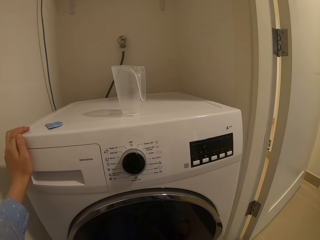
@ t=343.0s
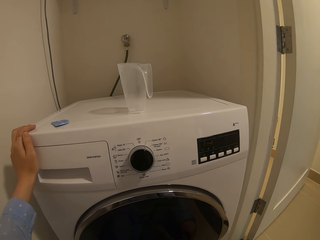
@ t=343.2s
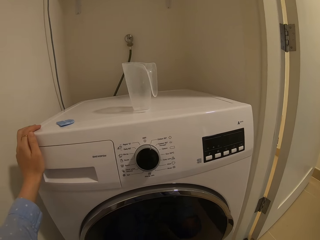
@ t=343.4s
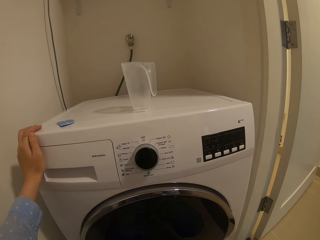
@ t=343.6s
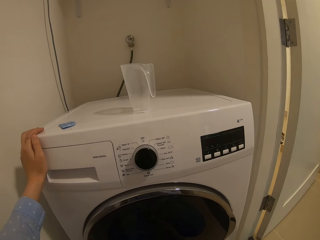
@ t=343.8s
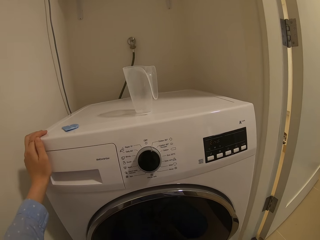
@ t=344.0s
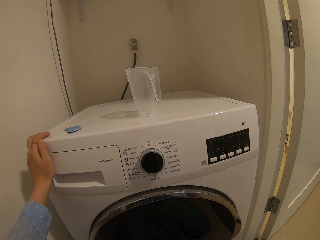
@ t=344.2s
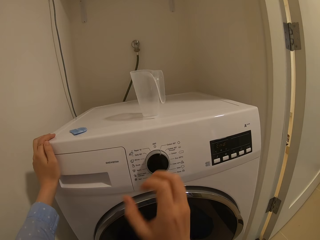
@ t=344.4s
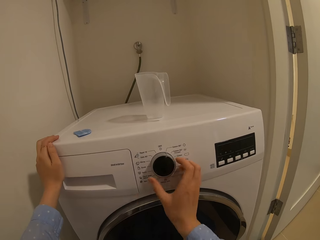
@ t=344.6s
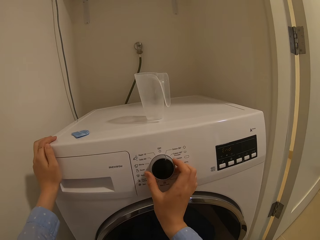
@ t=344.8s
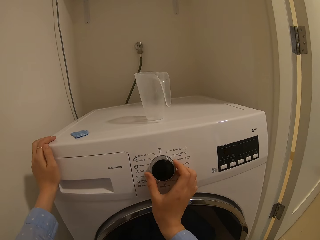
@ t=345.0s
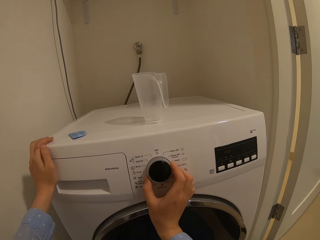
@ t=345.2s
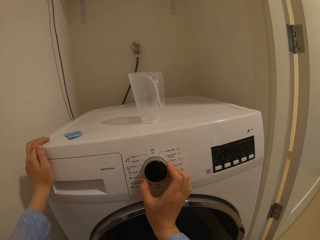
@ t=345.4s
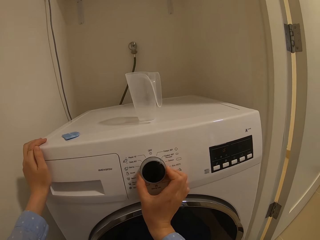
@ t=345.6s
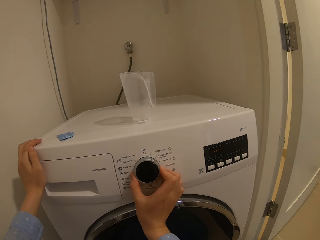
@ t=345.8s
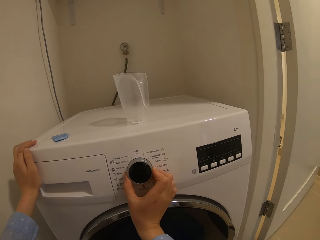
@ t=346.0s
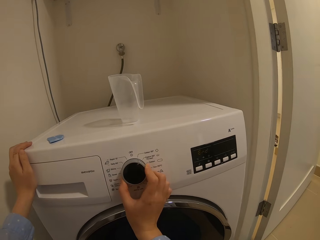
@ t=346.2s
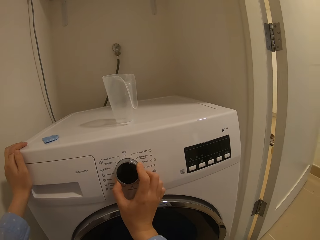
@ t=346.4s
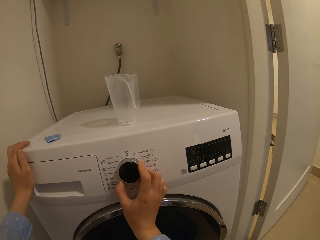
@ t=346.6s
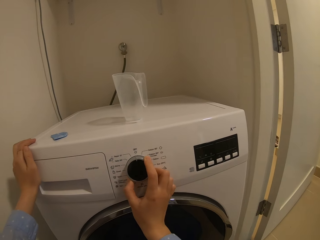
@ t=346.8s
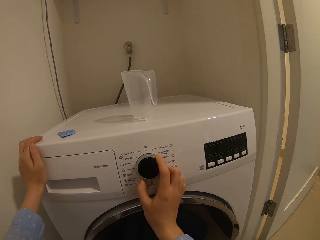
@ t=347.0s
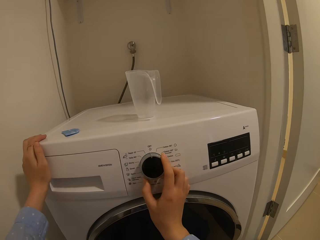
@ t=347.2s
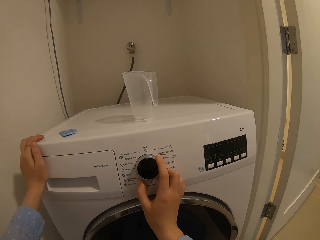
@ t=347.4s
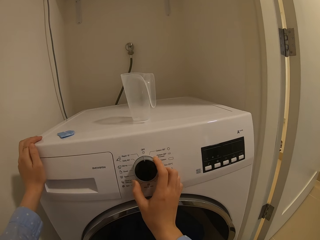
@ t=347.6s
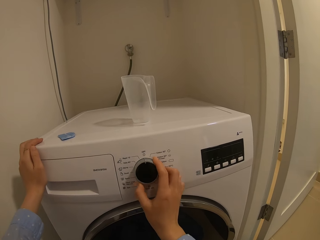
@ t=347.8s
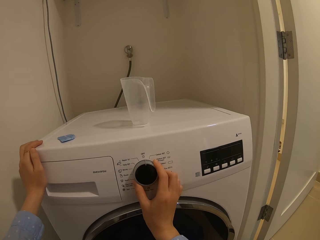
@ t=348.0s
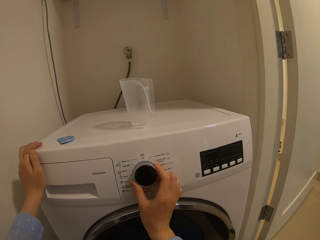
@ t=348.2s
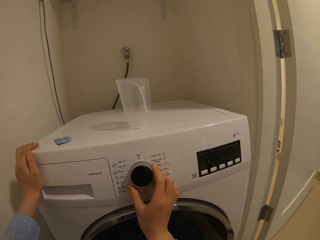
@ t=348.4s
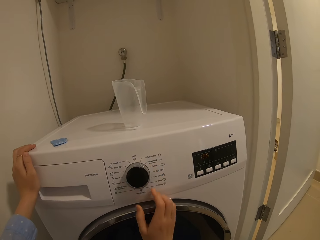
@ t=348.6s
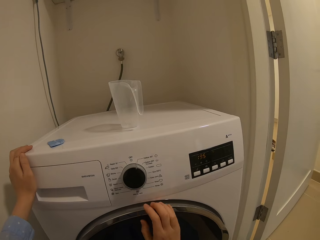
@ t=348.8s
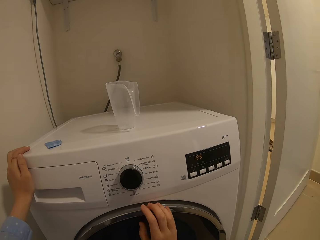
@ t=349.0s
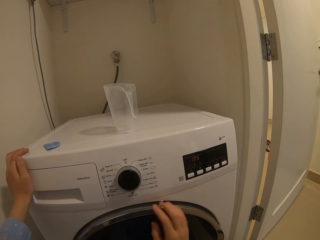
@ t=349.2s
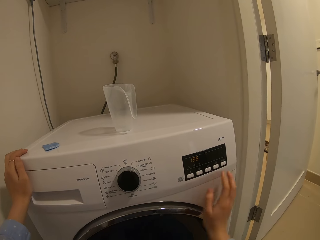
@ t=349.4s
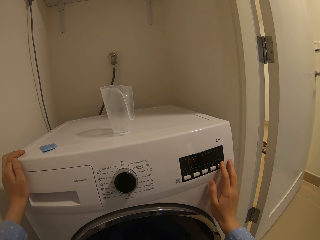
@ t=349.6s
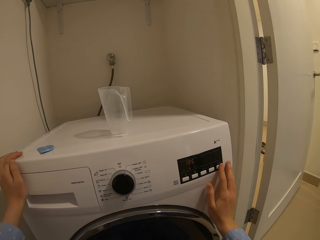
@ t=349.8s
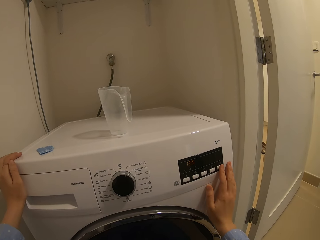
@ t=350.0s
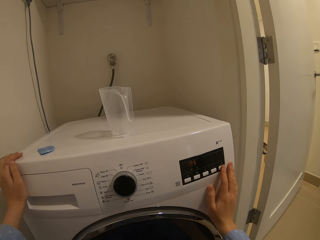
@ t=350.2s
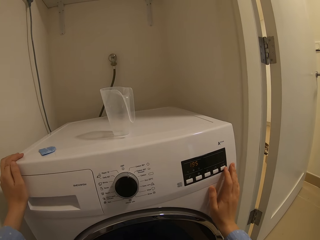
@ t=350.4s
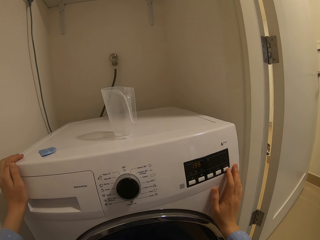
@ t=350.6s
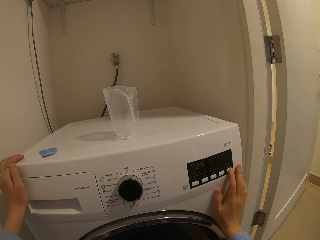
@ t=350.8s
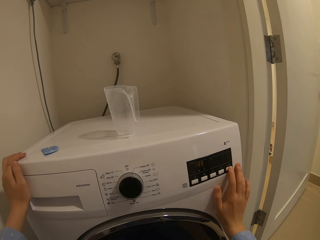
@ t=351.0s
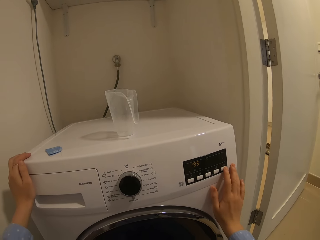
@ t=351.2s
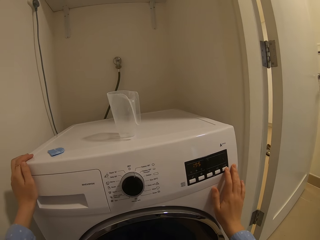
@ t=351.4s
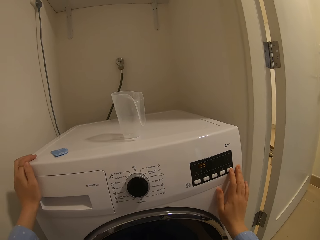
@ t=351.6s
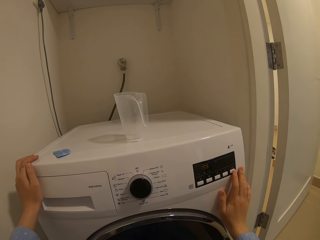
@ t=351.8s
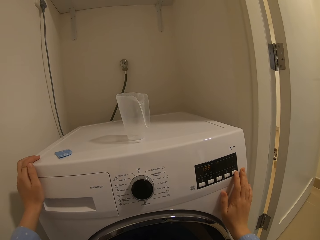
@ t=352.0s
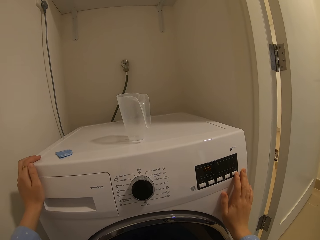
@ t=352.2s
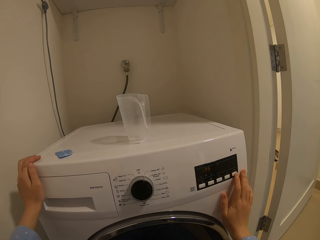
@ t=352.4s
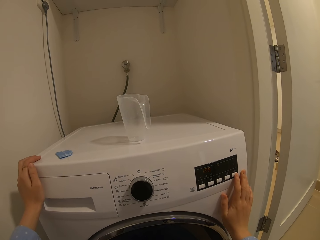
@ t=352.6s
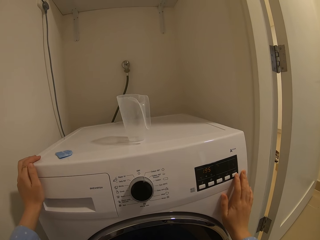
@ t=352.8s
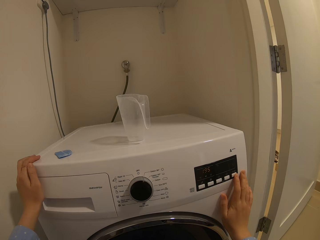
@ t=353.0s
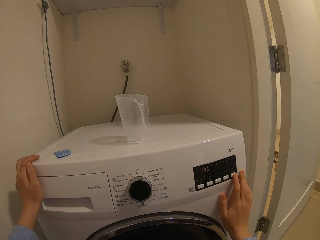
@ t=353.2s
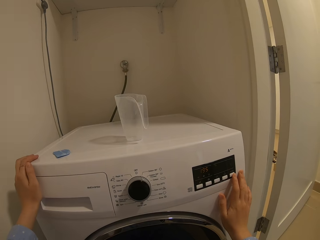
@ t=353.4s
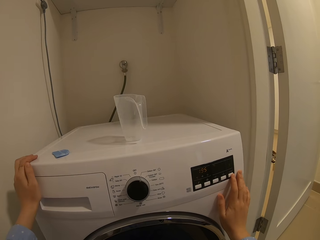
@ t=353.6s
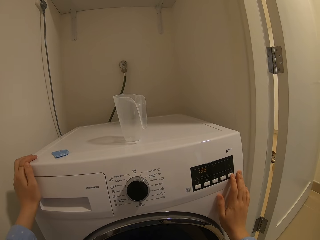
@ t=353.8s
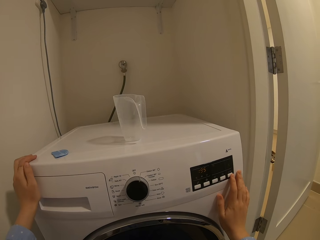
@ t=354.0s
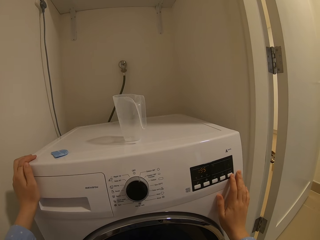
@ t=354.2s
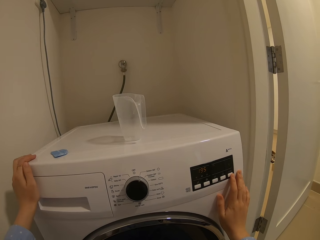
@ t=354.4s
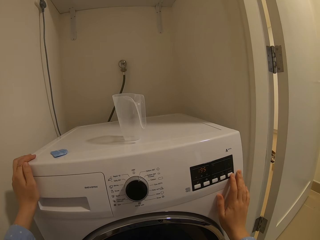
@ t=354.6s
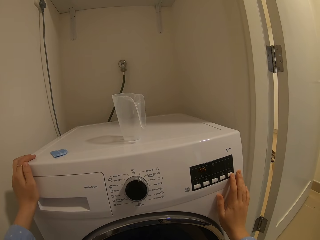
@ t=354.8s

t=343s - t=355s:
The camera wearer turns the control panel knob. They press the washing machine's button. They operate the washing machine.

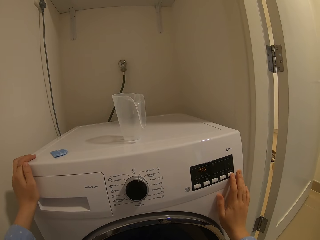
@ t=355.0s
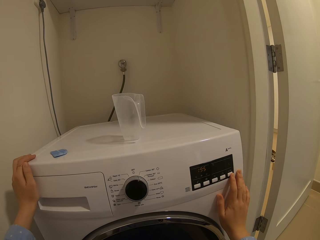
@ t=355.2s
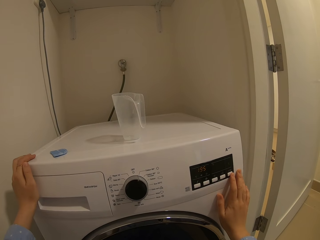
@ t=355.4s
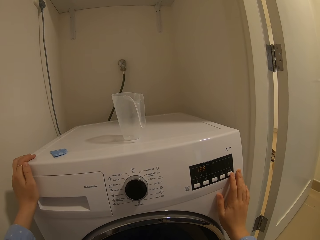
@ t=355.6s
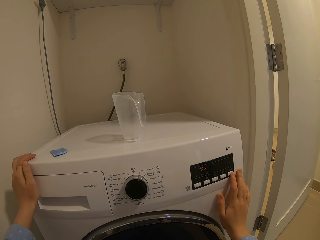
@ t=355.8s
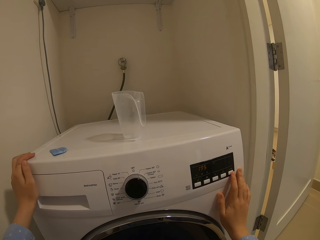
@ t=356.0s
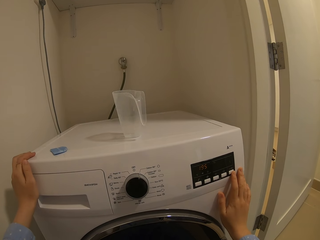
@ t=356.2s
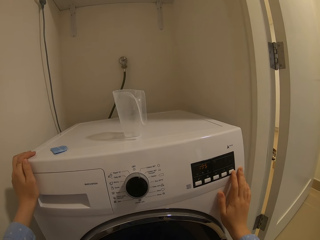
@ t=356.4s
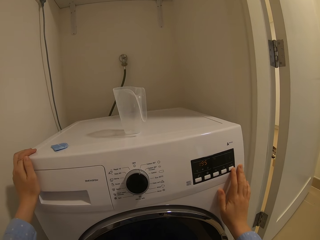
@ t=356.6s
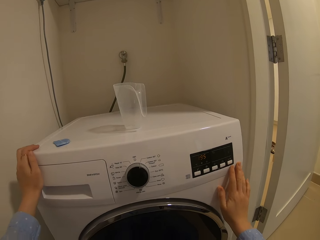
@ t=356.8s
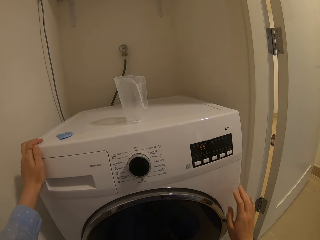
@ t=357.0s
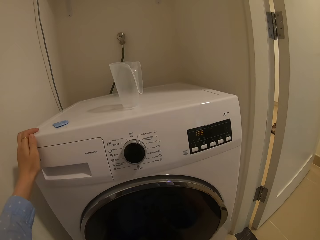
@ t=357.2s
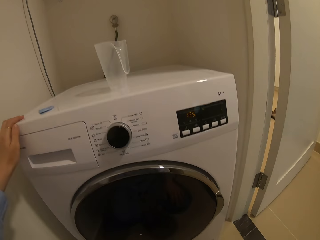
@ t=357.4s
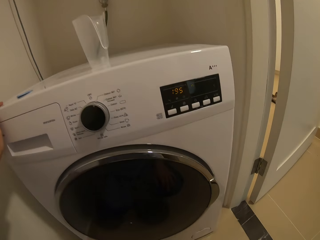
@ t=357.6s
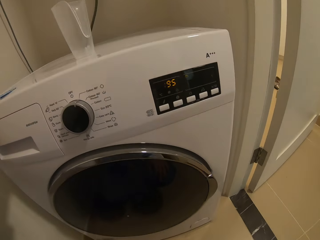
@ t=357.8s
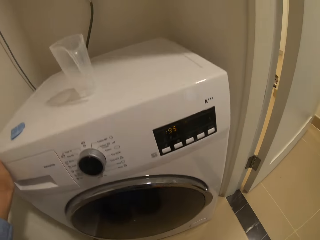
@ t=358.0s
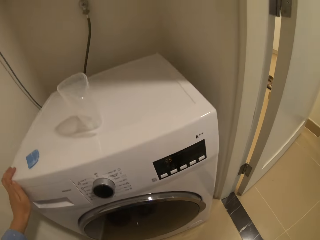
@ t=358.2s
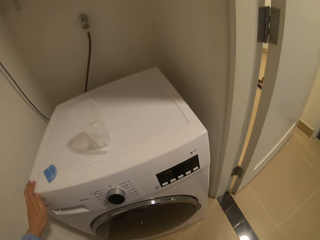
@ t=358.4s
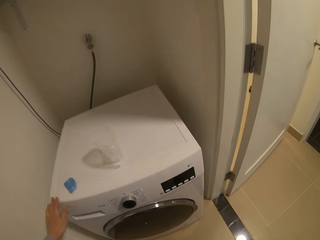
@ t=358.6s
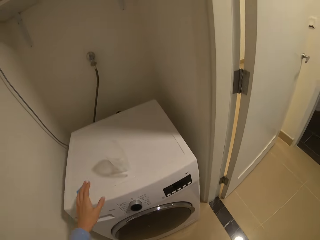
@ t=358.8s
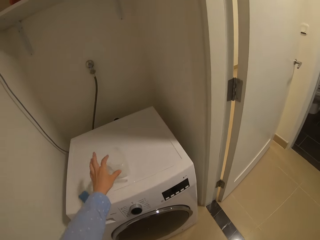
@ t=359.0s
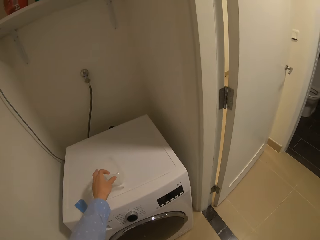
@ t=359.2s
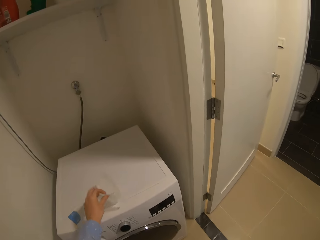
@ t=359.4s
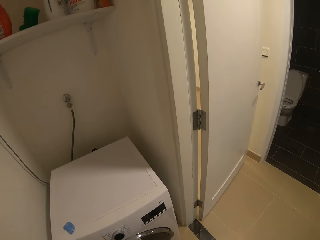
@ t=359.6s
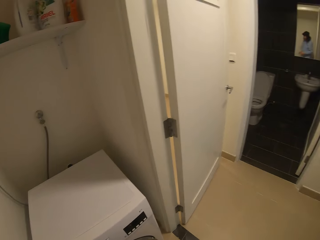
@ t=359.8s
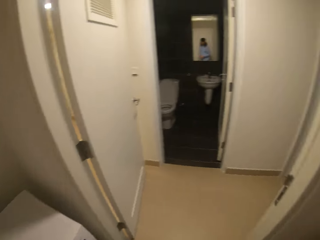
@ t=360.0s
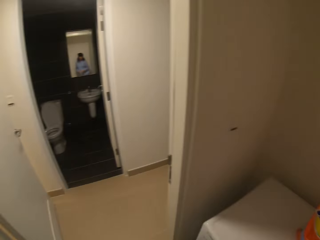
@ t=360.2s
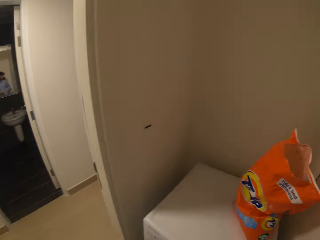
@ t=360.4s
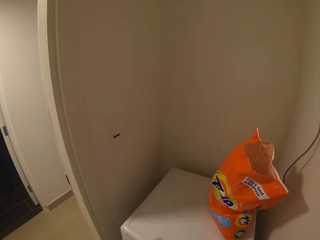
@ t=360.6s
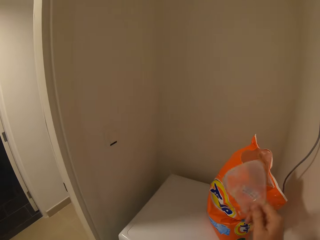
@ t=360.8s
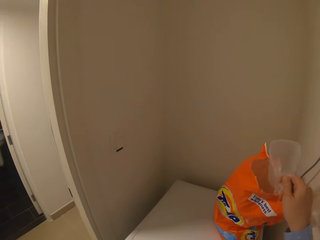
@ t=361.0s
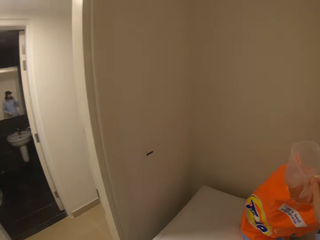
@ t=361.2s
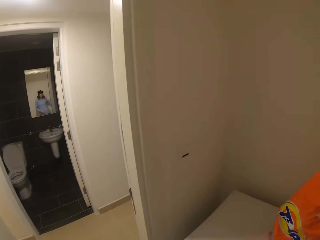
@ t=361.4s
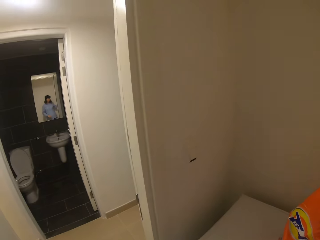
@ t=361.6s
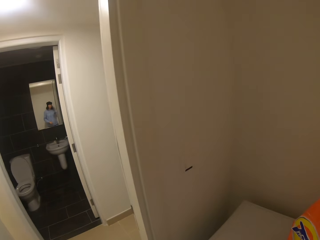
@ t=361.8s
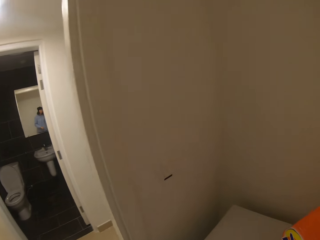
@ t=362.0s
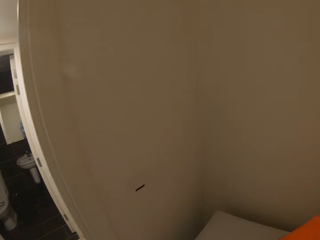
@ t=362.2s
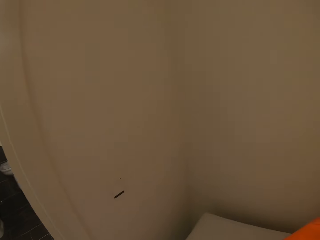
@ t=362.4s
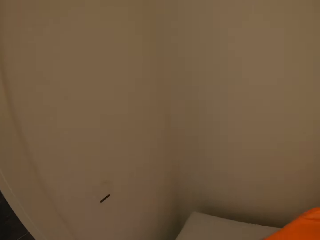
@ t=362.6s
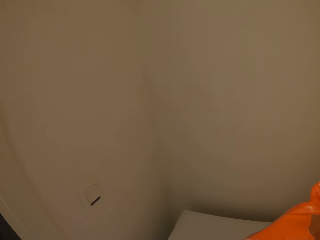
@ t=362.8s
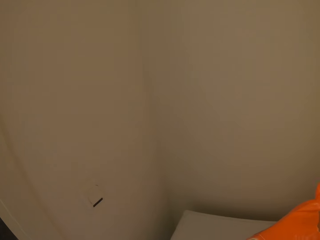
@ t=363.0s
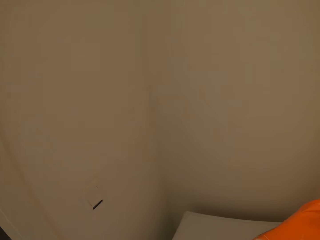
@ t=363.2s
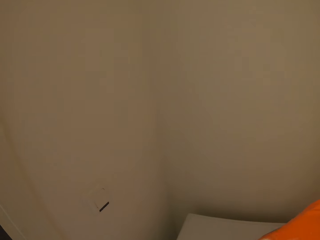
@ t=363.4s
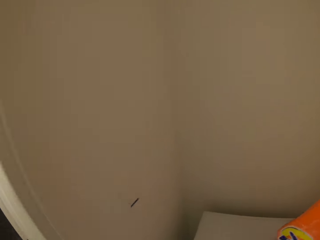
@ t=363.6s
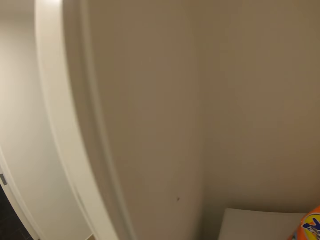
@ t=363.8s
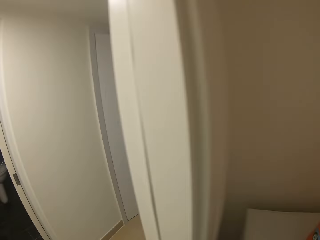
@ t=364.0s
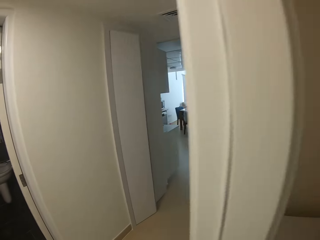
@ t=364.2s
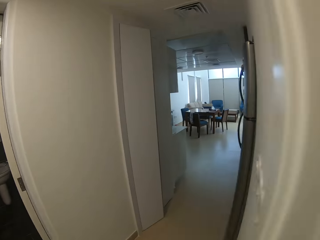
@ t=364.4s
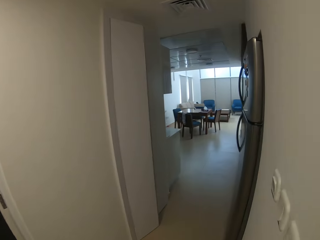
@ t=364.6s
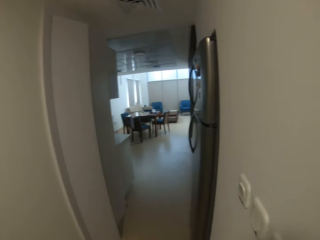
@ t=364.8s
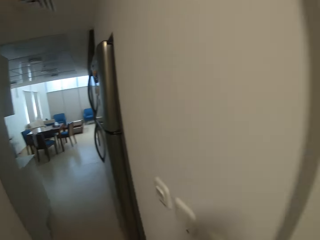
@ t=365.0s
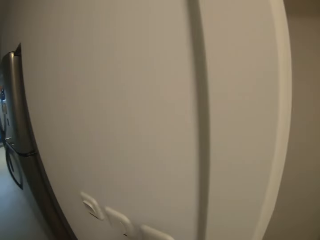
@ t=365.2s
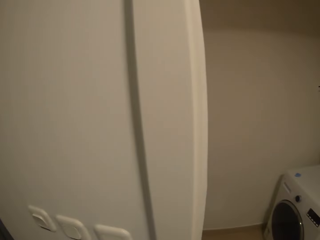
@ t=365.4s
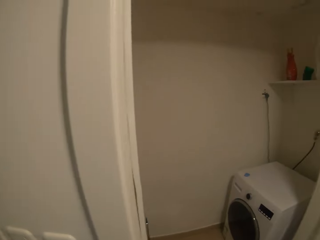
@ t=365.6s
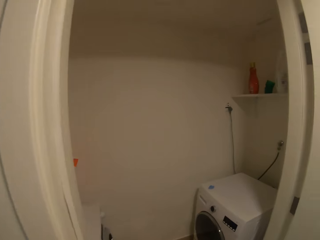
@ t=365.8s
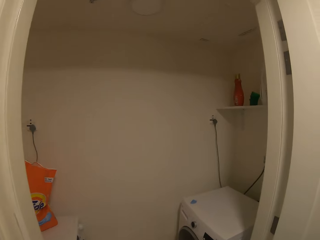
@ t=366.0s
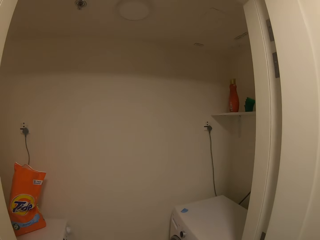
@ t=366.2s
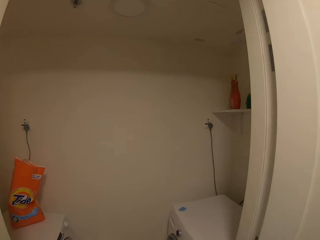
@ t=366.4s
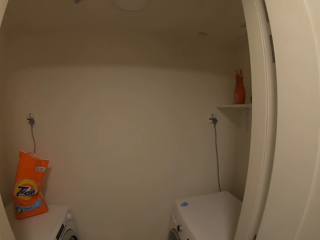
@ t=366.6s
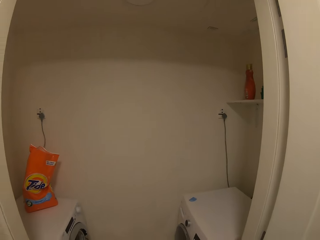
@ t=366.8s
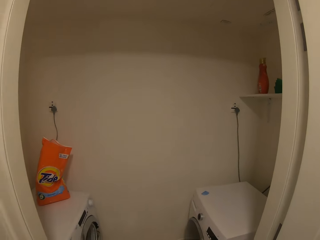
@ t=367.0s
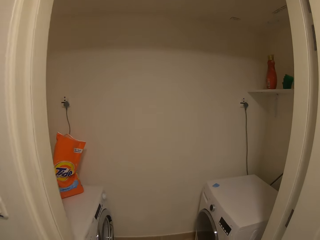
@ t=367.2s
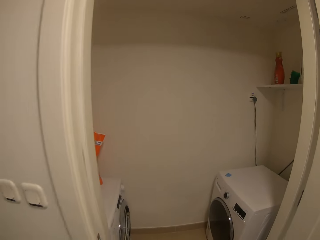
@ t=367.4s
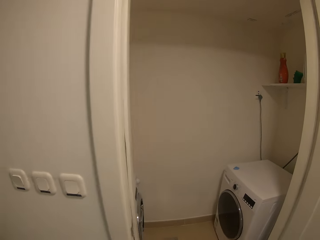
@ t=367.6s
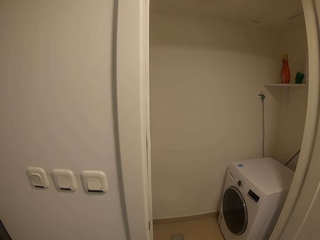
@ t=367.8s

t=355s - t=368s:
The camera wearer takes her hand off the washing machine. She picks up the detergent cup from the washing machine. She turns around holding the detergent cup. She puts the detergent cup into the detergent paper. She walks around the laundry room. She looks around the room.
